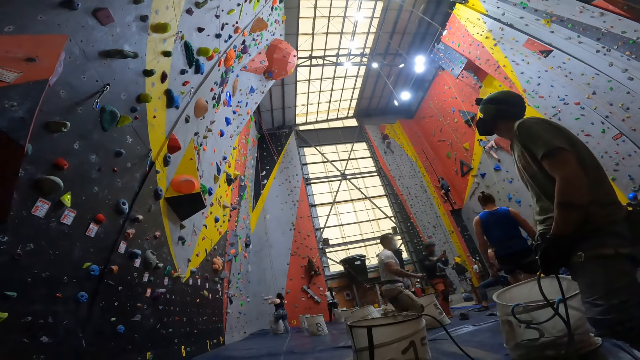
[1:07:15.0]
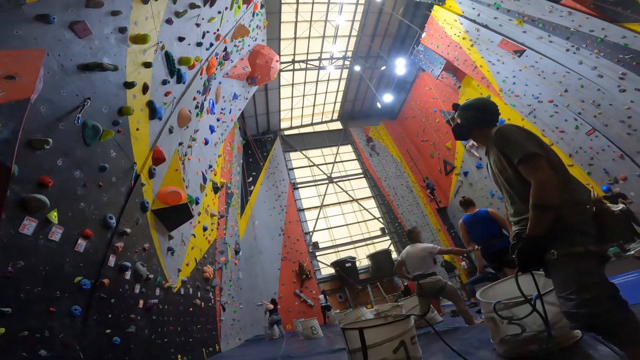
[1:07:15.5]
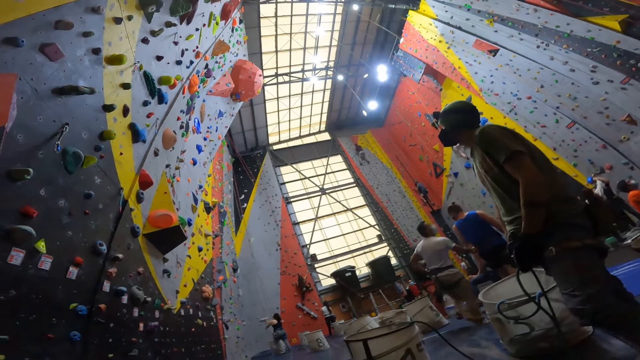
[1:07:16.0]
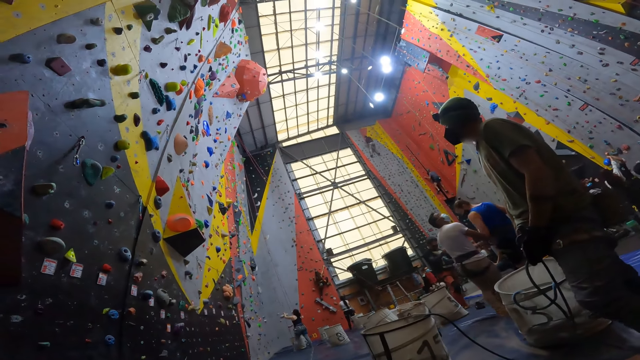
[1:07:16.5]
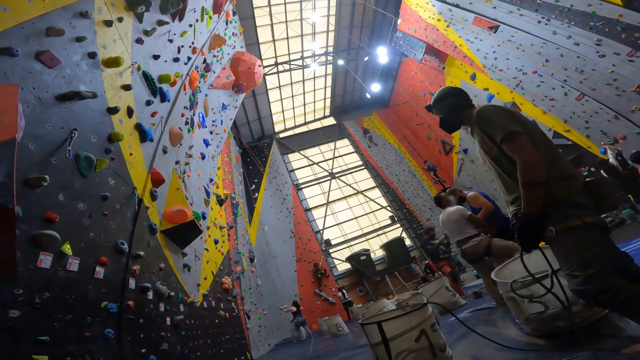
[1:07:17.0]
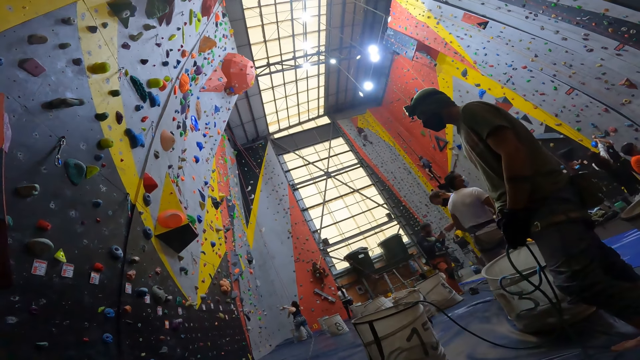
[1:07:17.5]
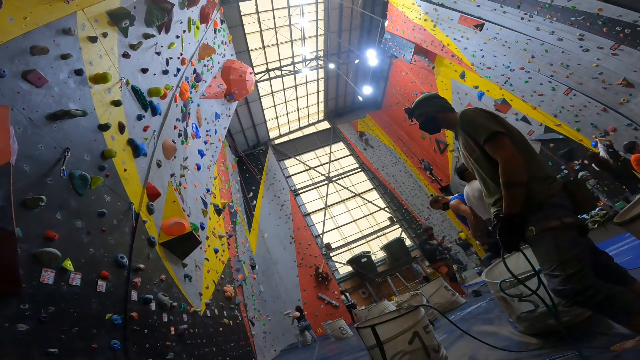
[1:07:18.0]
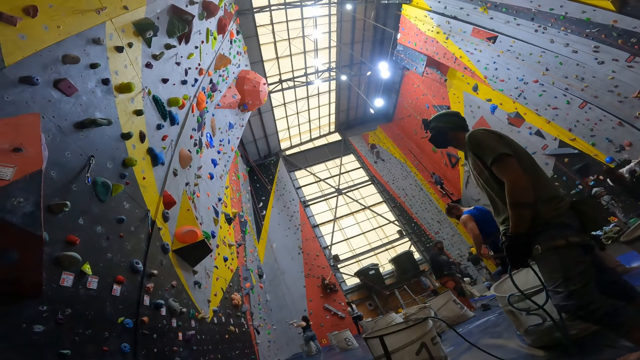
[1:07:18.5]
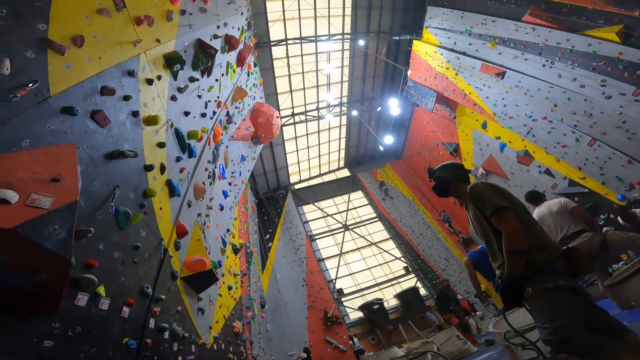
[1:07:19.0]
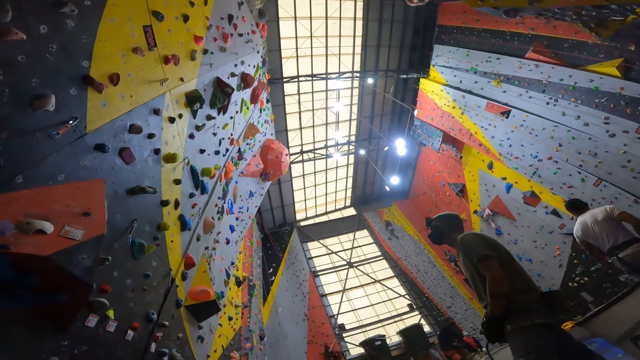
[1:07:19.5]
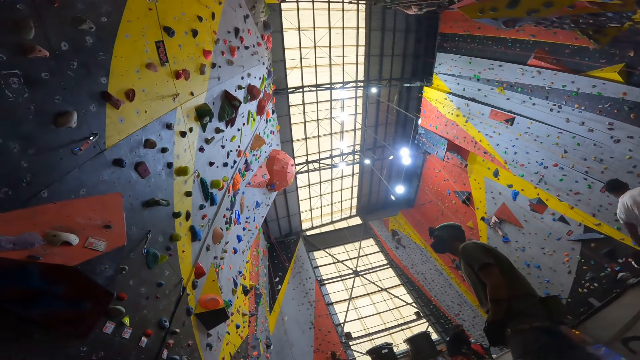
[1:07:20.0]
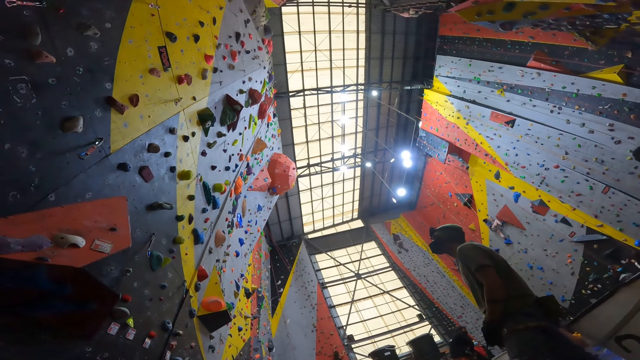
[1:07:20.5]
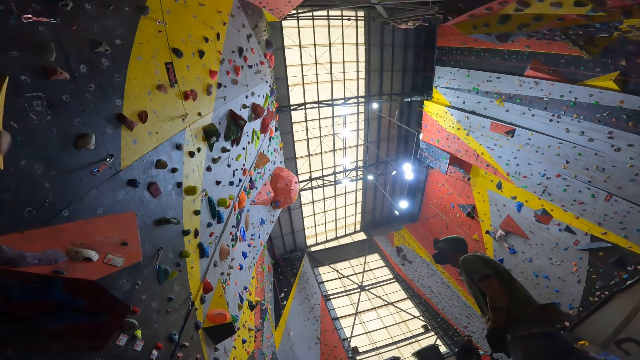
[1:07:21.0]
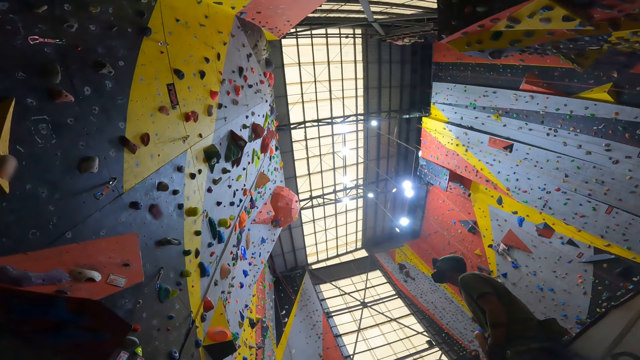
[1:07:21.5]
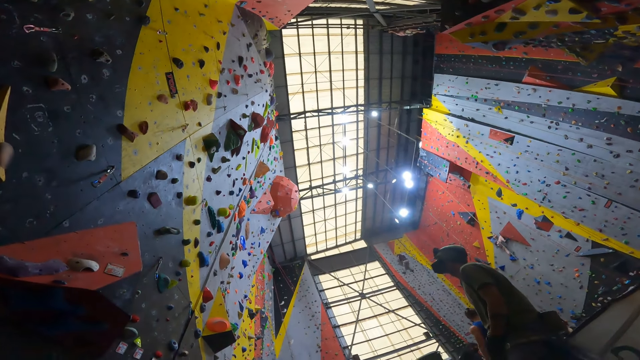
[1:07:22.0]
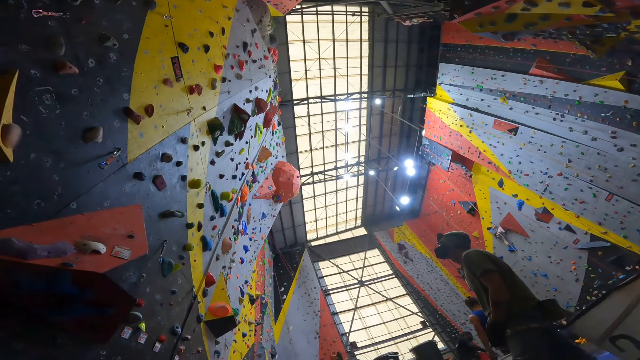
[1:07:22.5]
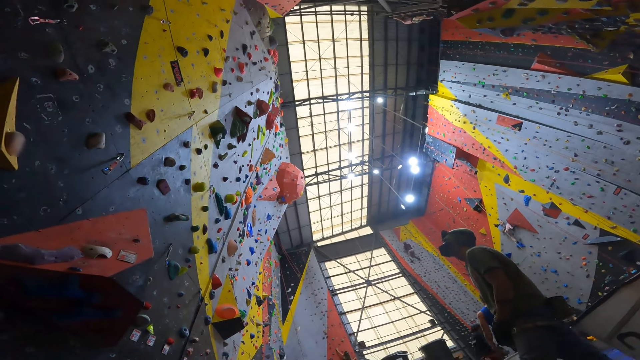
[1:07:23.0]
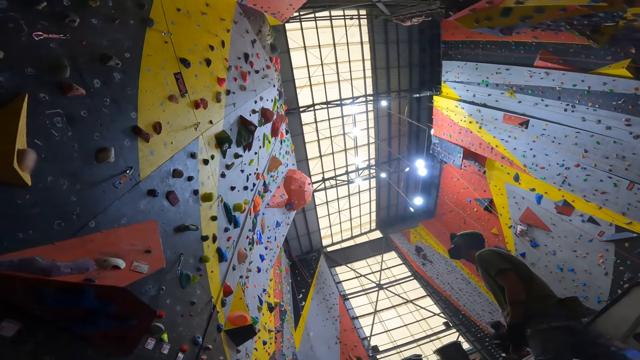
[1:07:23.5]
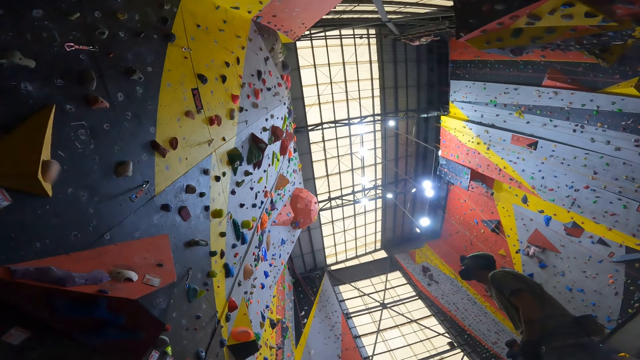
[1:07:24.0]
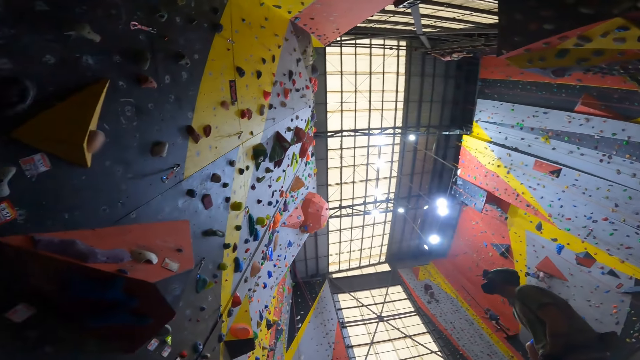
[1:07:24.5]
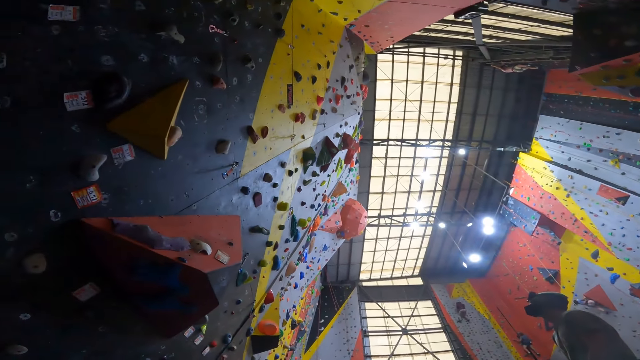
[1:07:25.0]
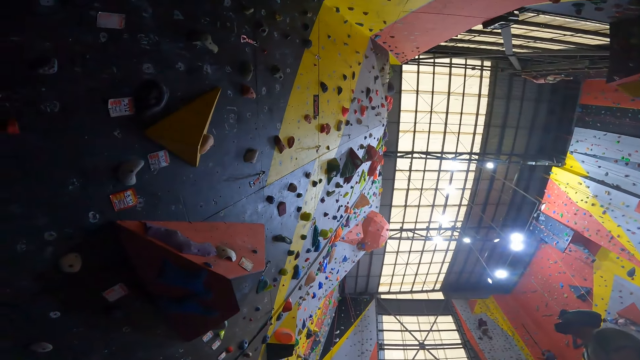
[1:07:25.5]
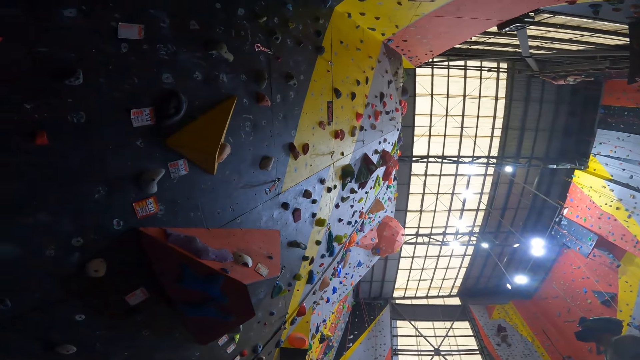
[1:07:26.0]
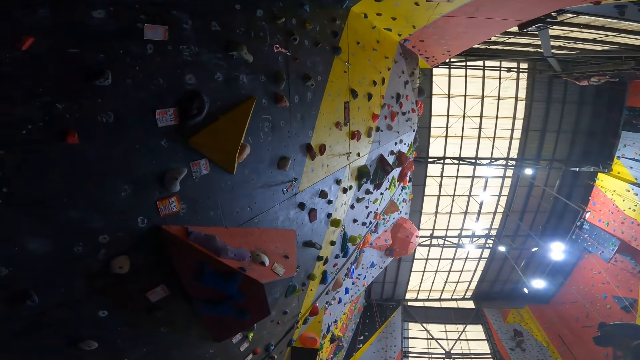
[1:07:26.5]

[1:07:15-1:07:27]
A person interacts with another person. A third person stares at the wall. The camera wearer stares at the wall.

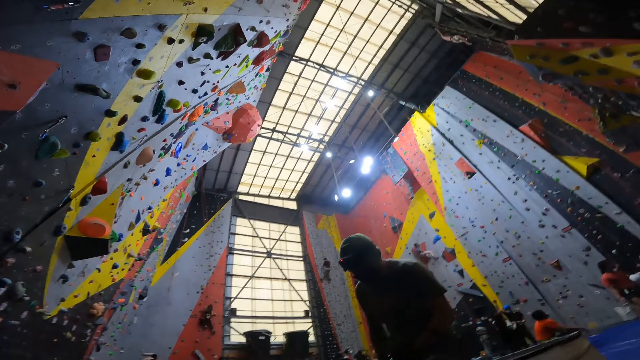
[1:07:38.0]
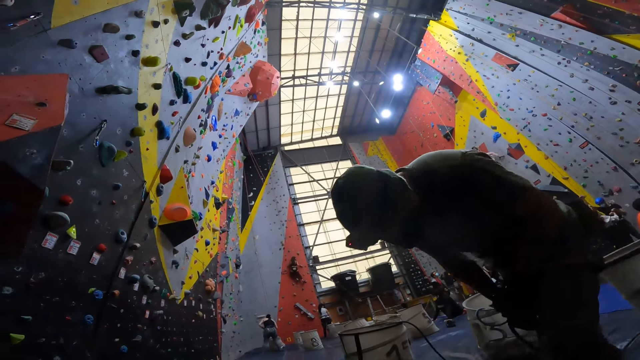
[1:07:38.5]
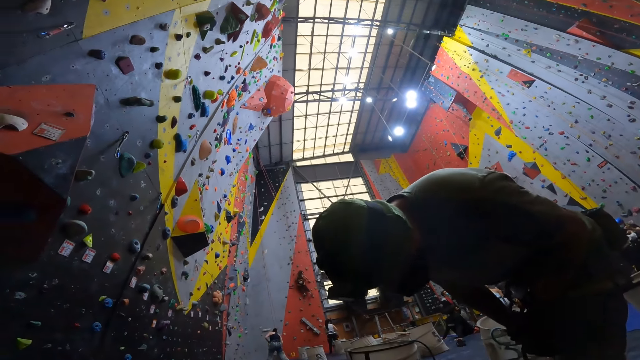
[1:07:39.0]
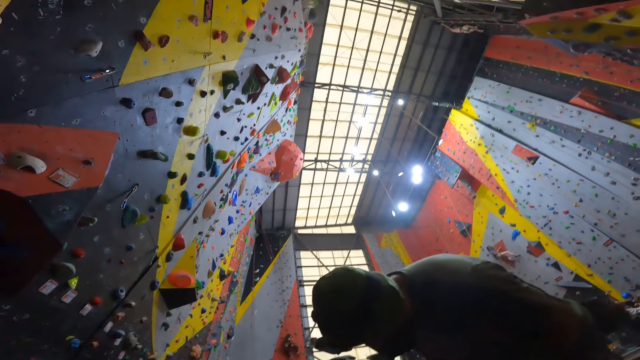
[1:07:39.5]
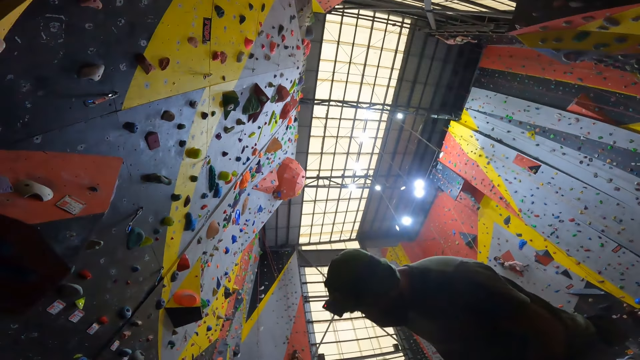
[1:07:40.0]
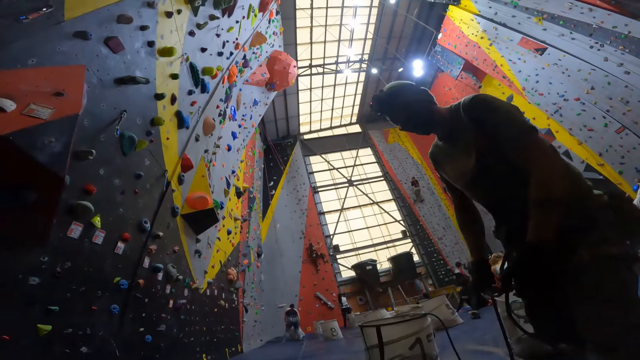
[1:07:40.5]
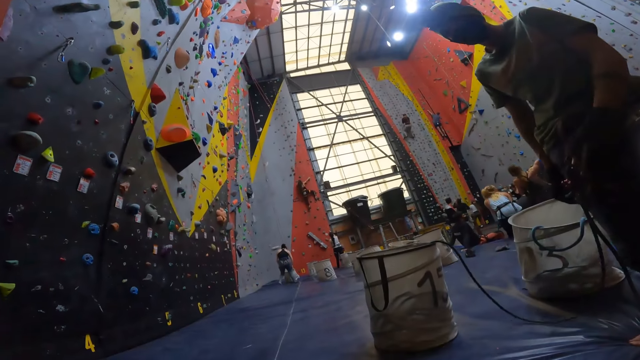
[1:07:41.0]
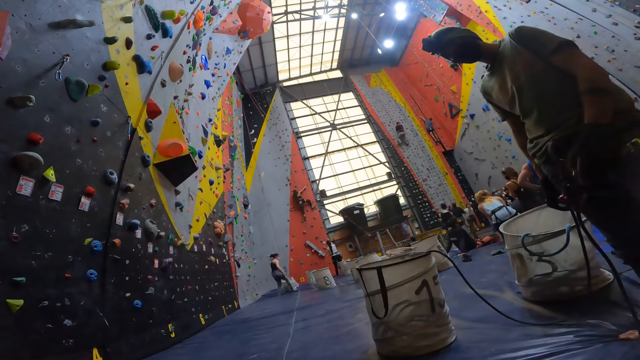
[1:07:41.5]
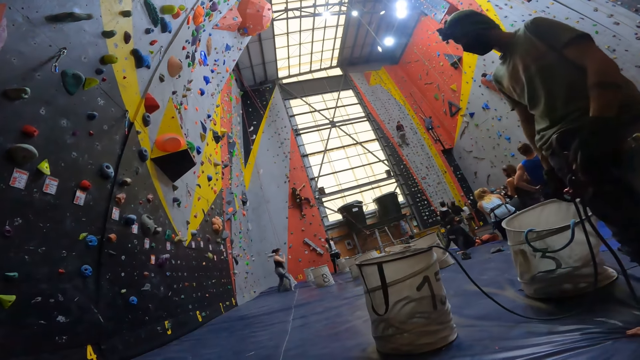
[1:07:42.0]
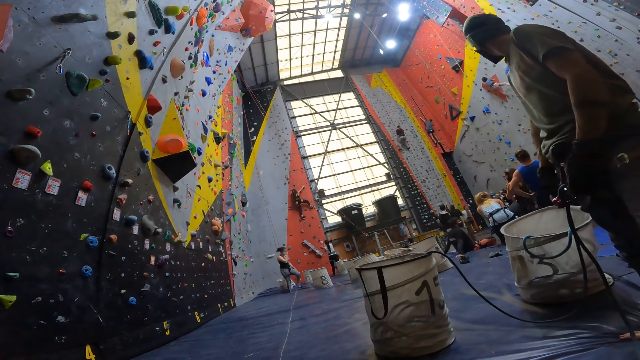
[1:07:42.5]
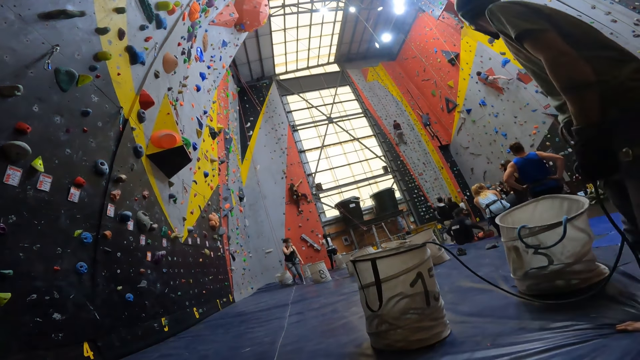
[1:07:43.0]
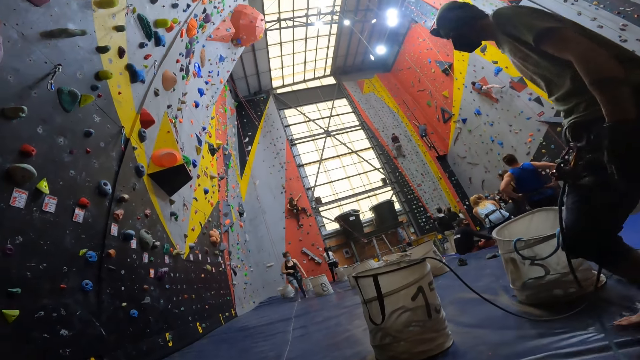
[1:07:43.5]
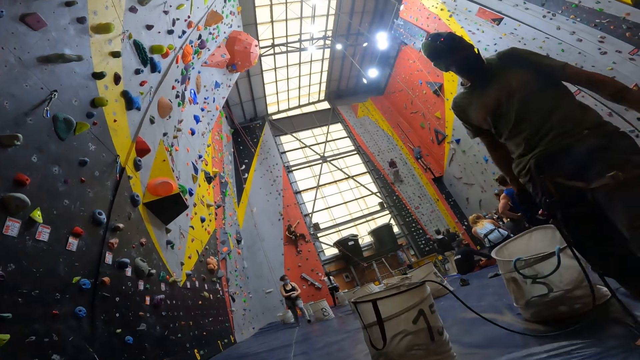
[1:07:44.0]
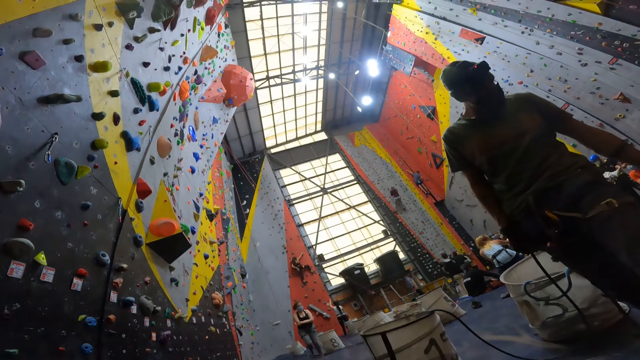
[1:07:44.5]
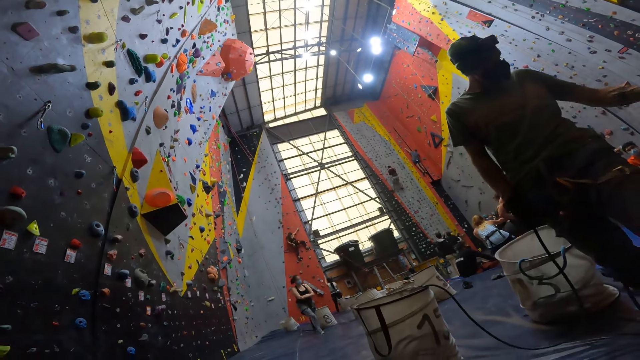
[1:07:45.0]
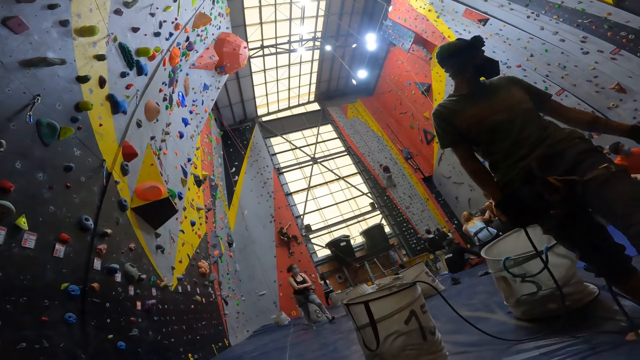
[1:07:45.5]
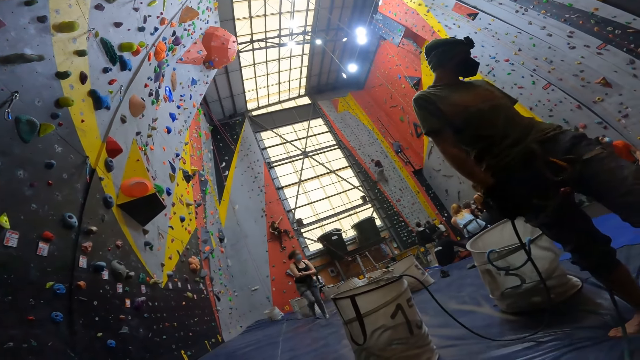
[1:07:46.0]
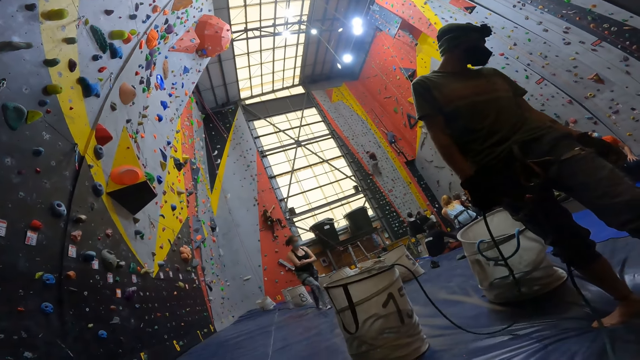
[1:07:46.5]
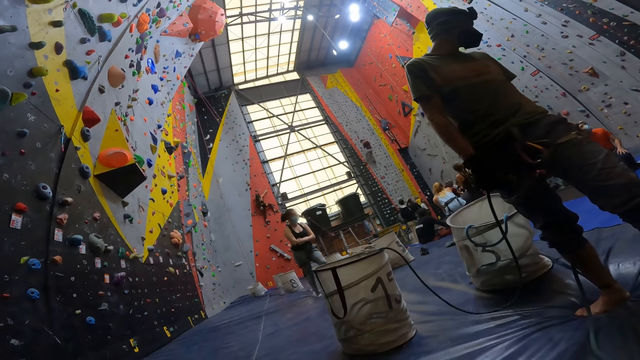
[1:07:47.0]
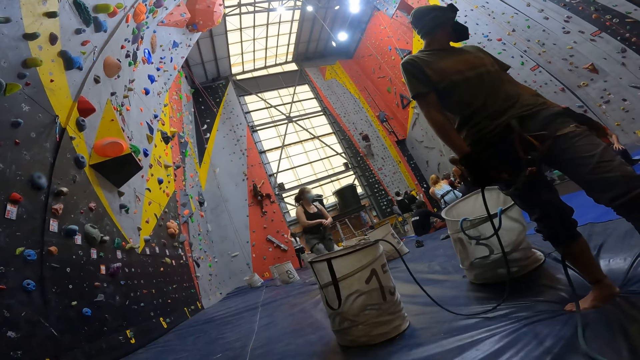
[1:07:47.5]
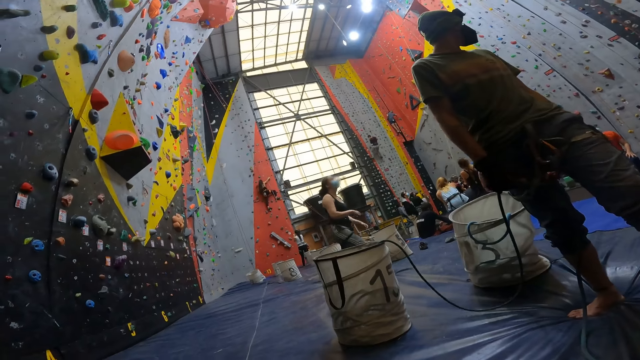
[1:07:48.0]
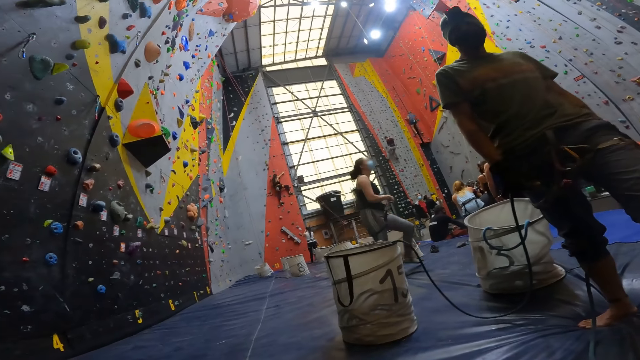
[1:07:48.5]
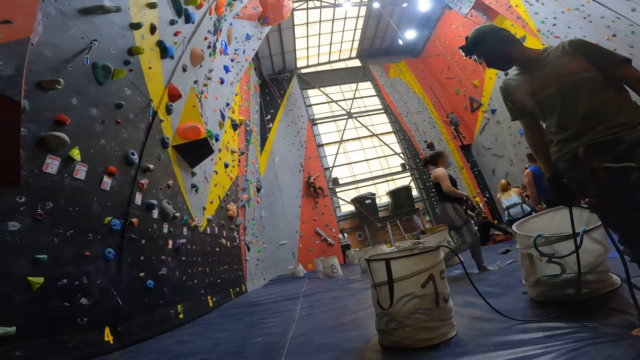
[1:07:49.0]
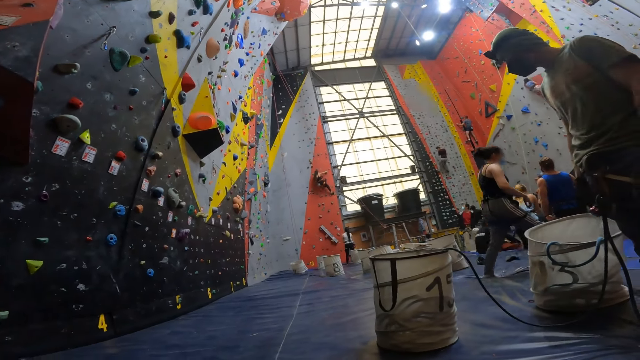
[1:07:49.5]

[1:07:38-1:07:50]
A person moves the rope. Another person moves the hand on the ground.
